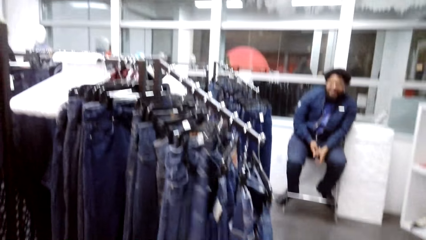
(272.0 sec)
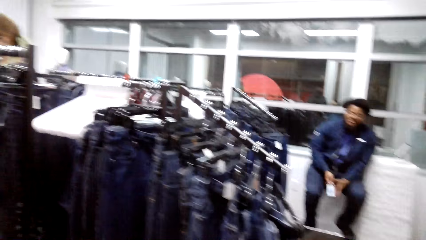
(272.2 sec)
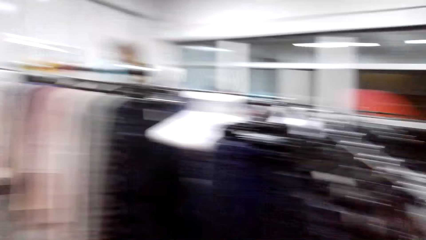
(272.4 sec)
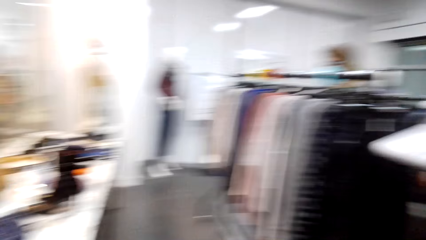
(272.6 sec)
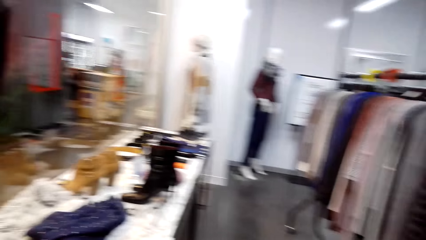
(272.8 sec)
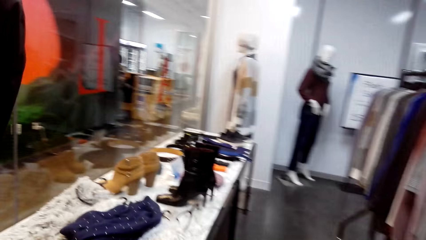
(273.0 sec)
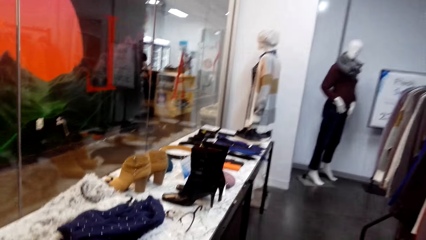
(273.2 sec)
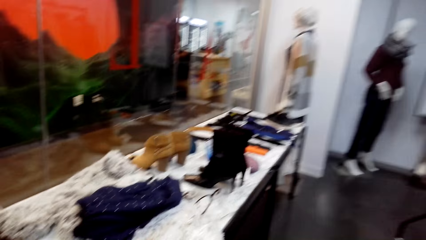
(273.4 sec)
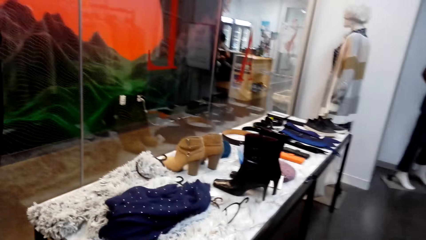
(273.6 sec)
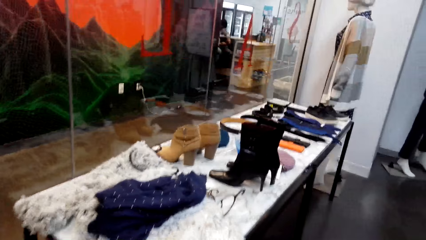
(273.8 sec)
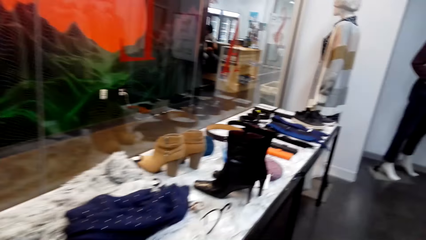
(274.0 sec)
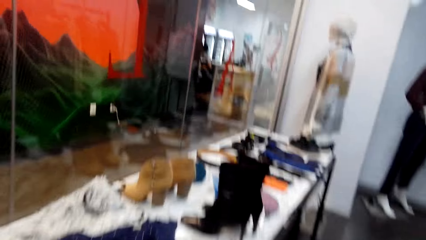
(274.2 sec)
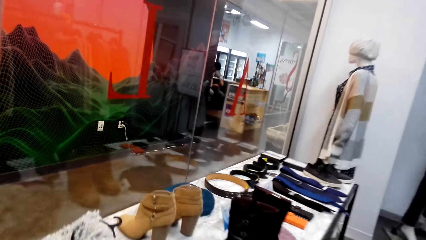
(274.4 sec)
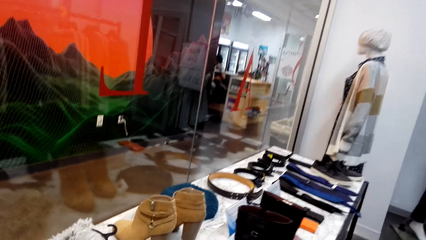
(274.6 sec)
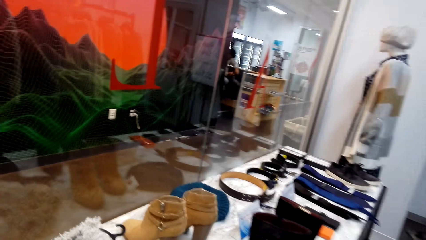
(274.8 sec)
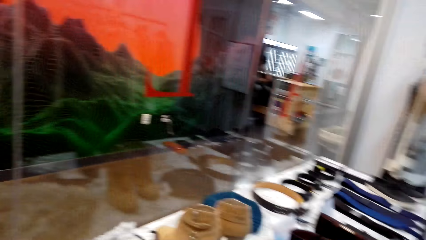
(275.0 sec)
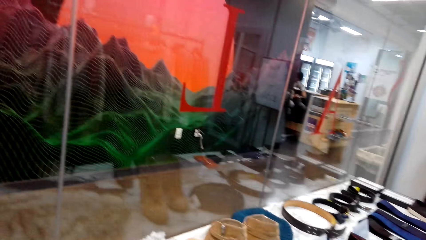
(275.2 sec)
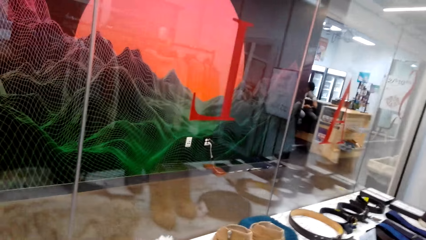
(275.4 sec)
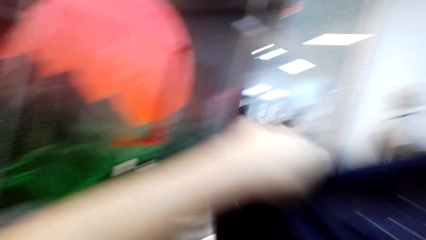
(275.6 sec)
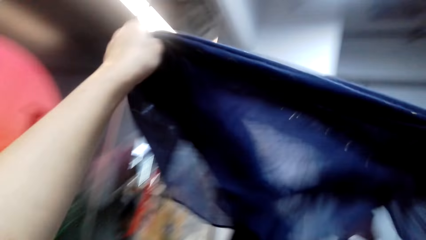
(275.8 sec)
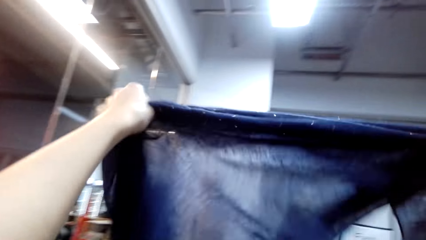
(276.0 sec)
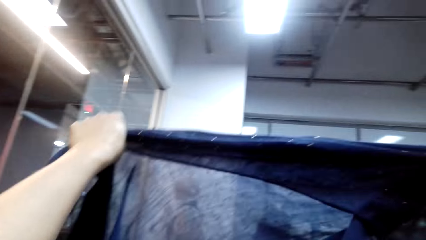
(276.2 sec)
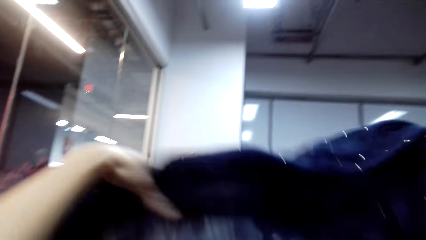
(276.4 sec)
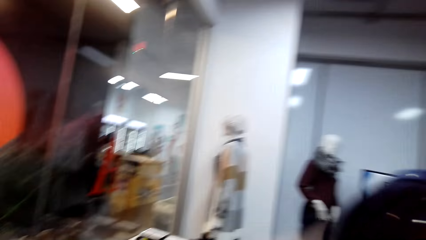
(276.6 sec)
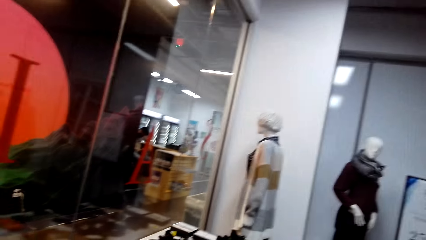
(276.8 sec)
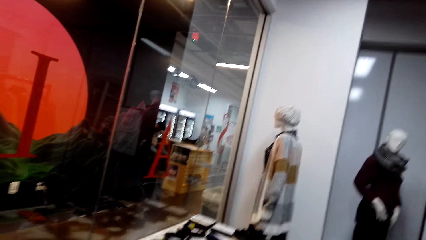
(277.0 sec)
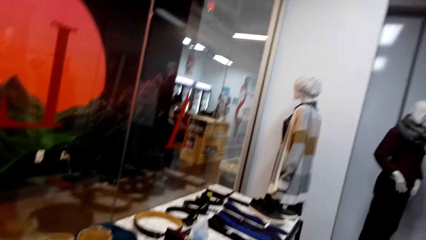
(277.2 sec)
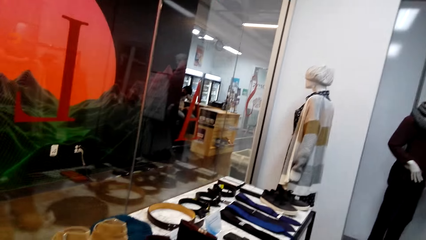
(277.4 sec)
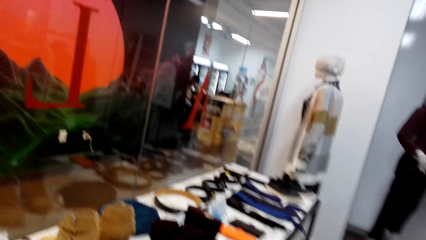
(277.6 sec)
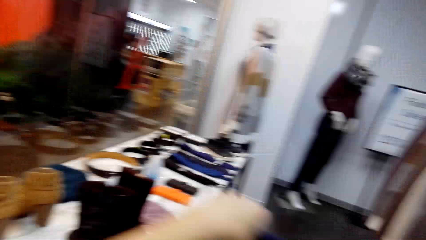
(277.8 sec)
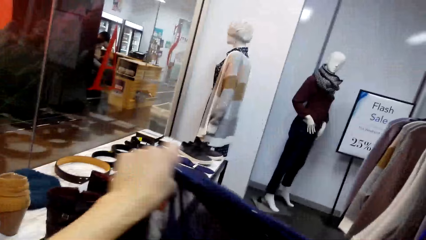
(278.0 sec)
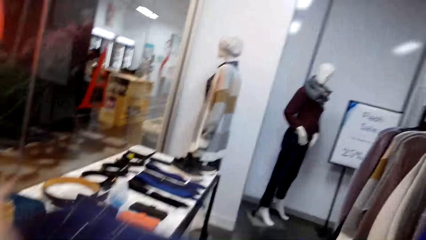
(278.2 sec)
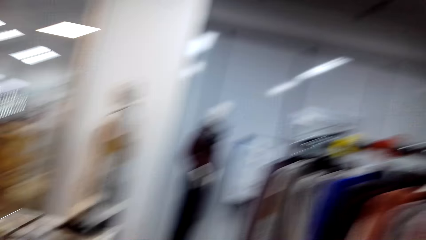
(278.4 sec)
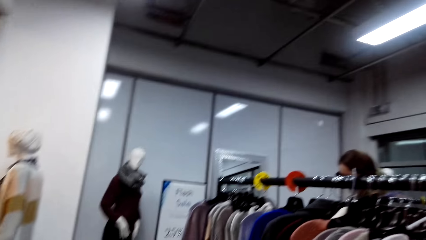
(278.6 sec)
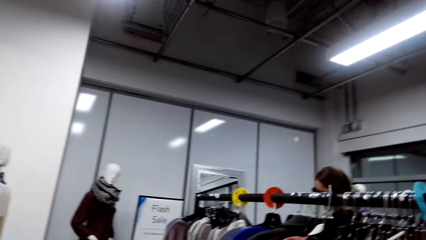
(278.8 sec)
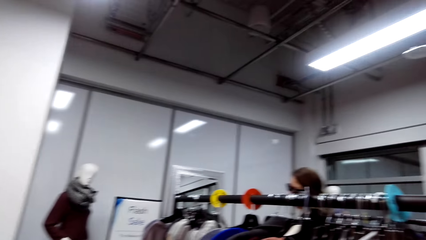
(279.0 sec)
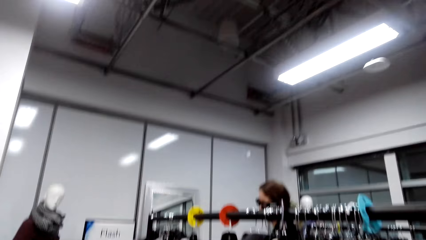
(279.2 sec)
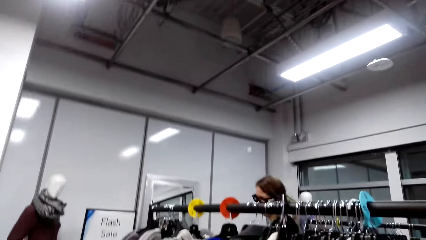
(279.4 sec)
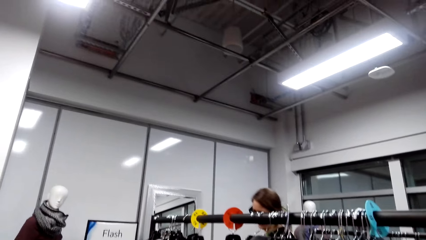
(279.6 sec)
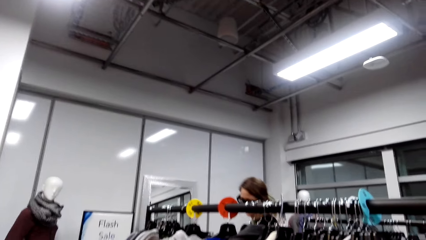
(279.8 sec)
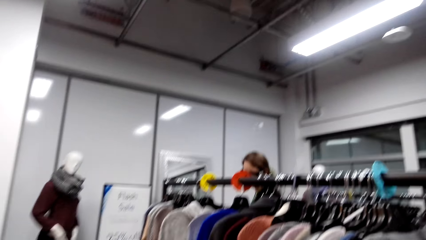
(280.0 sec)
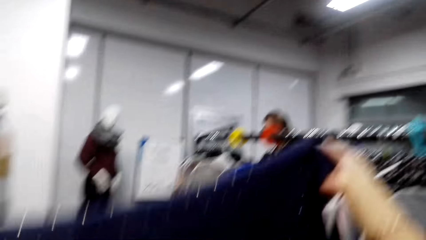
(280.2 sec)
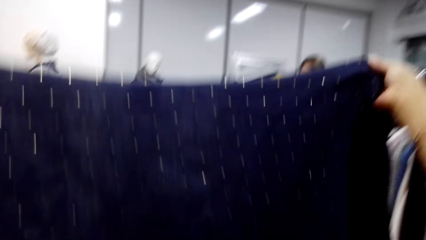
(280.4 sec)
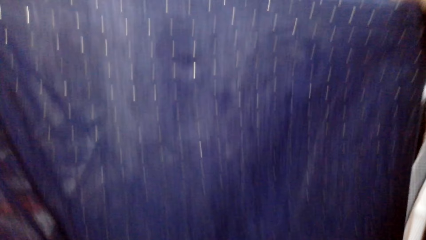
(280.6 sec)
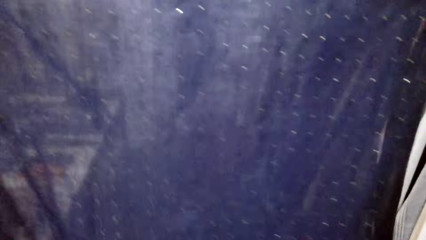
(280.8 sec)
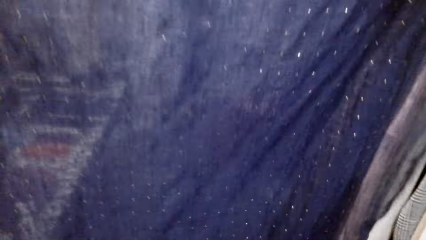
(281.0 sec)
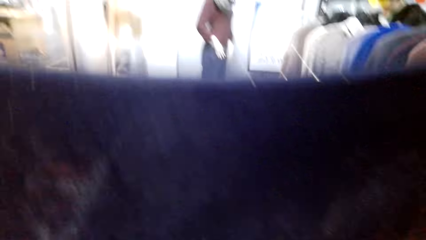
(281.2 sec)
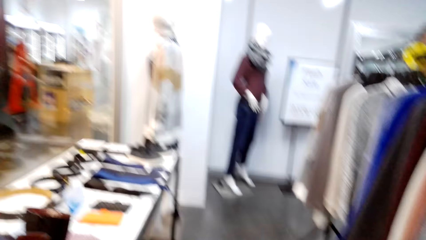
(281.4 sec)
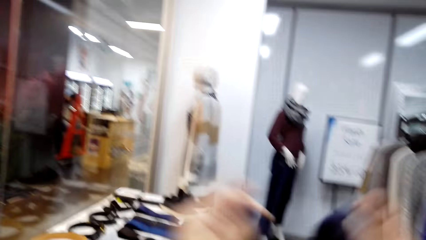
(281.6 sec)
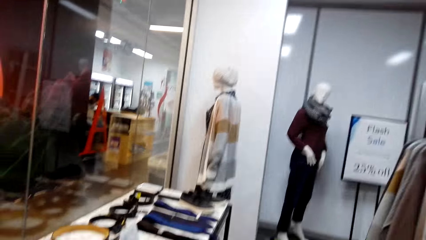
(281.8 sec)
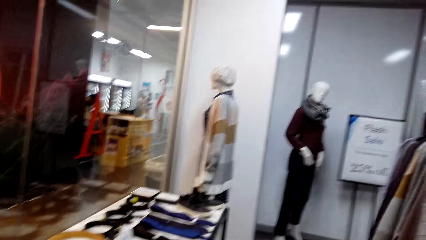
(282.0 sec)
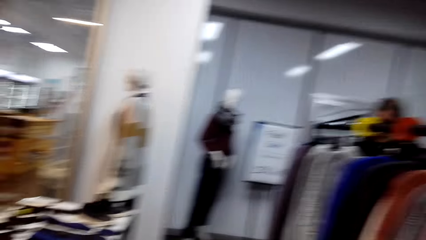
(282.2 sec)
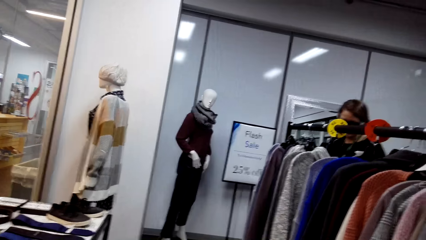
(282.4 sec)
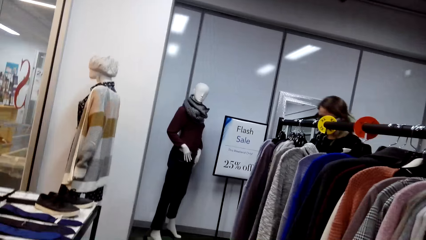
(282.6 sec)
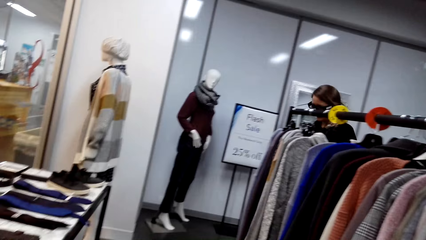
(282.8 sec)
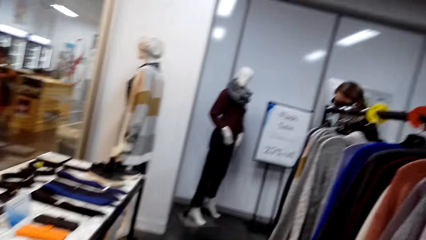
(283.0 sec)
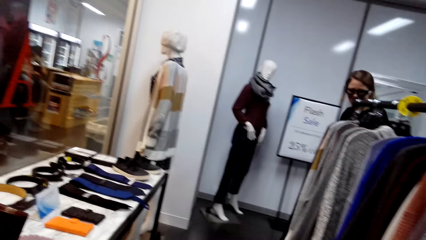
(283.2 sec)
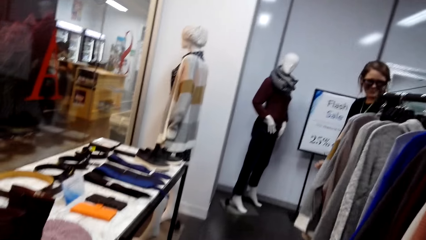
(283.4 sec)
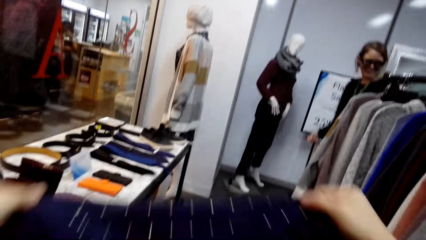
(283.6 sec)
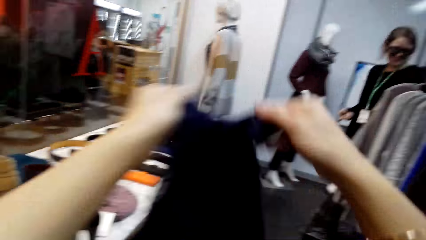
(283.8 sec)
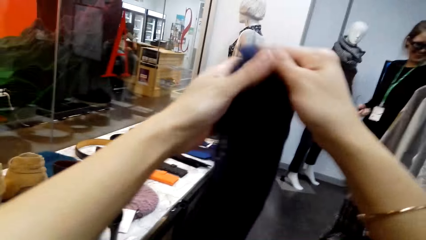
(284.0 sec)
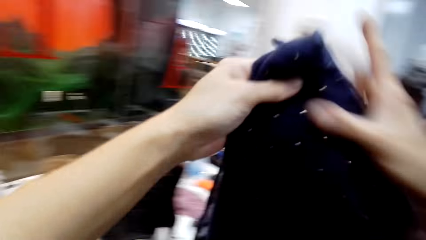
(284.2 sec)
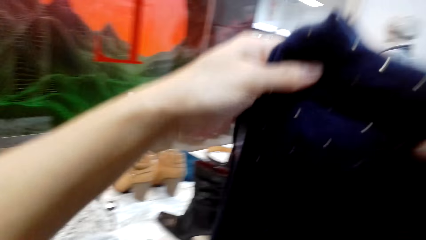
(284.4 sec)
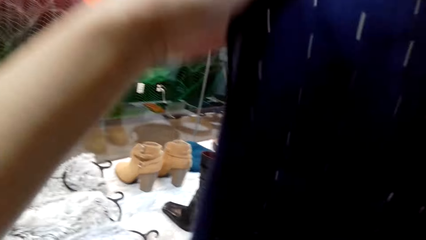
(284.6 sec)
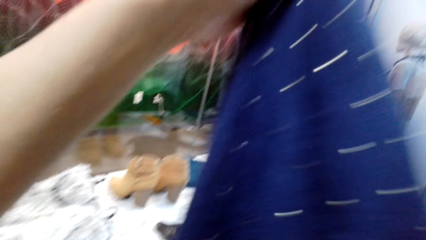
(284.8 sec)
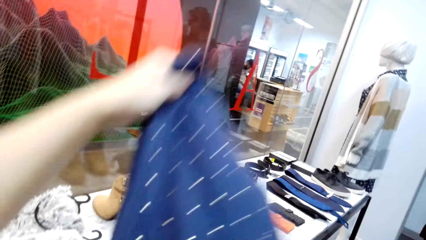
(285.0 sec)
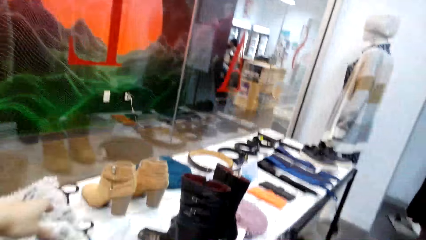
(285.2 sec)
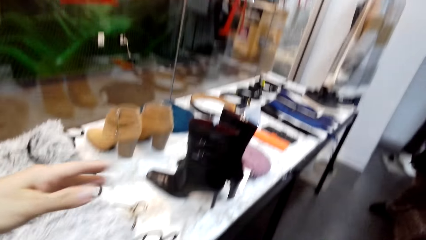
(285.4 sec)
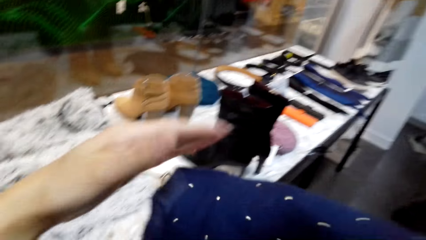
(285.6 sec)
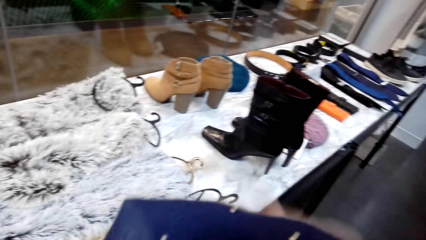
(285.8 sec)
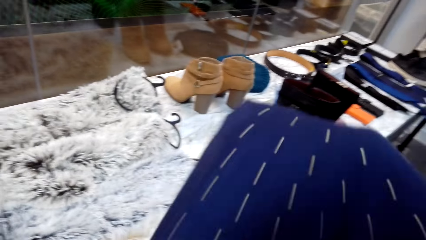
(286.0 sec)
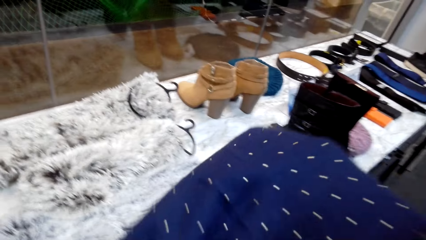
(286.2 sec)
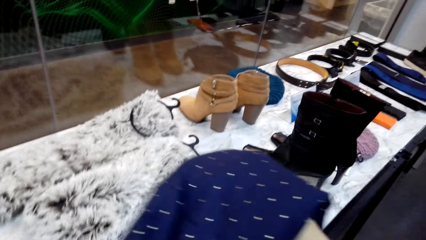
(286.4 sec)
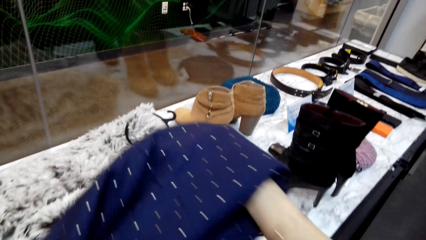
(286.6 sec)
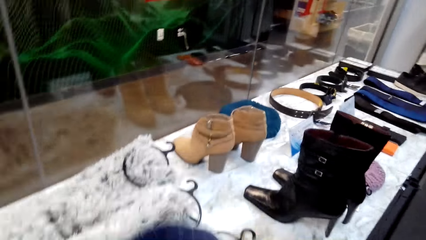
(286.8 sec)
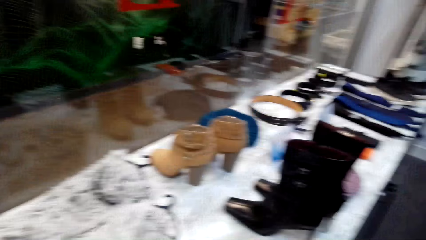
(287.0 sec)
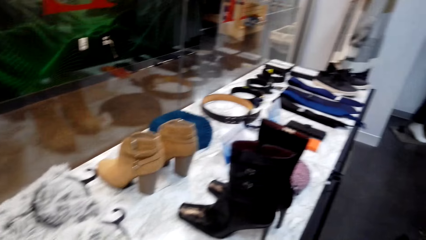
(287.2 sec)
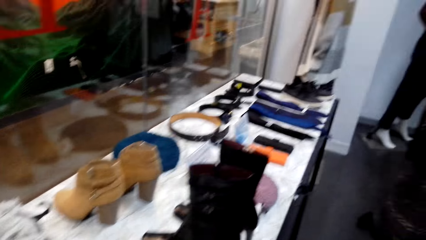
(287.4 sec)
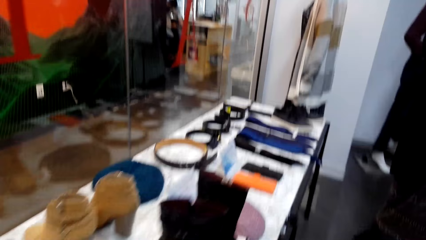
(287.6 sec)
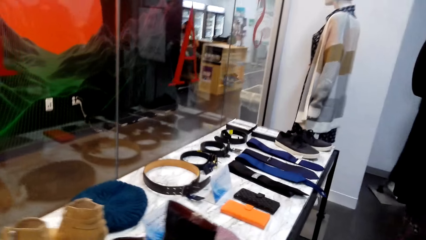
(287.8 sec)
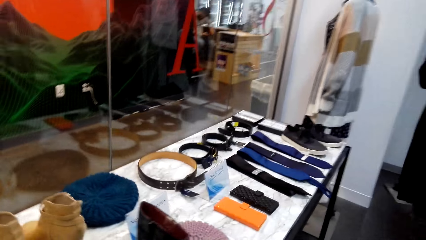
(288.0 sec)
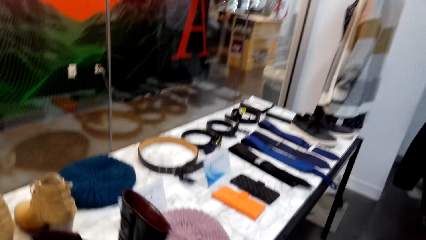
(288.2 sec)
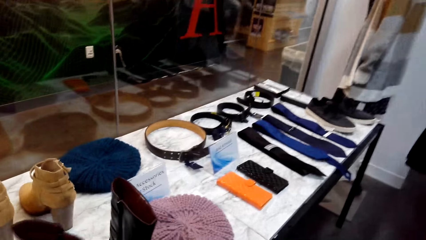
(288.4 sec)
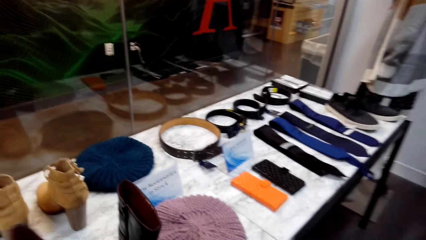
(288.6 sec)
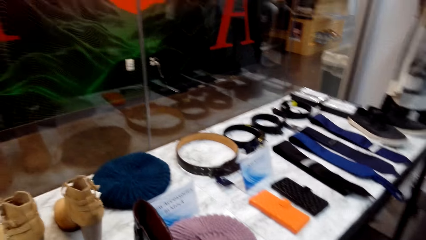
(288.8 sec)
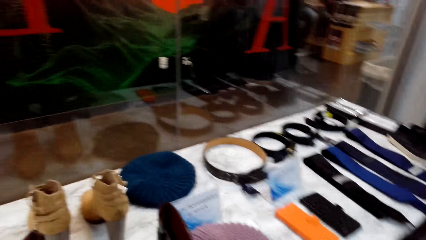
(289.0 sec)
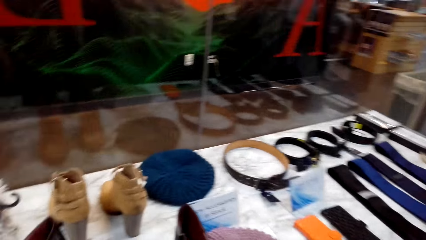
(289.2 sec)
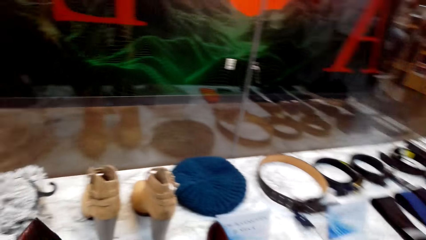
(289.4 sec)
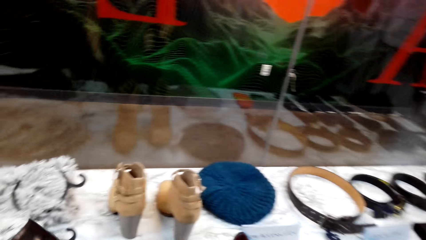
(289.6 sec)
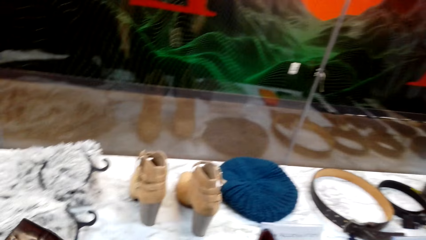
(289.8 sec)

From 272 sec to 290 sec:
A man talks. The camera wearer looks at a scarf, walks, talks, and laughs. They put the scarf on the display table and pick up the boots on the display table.
